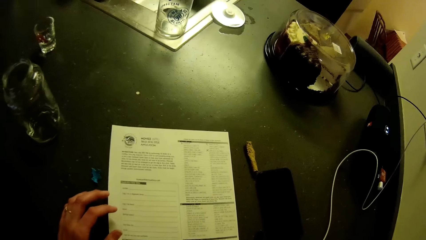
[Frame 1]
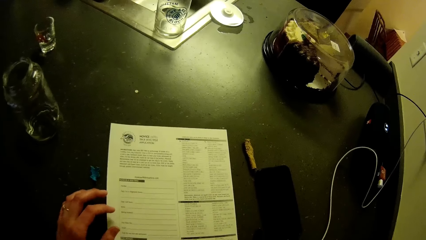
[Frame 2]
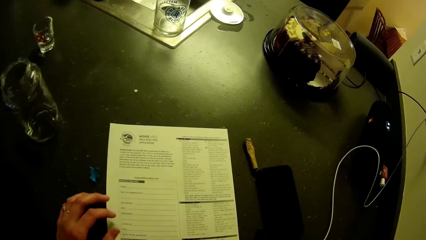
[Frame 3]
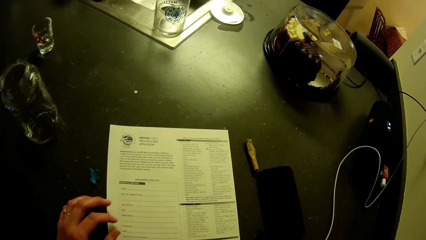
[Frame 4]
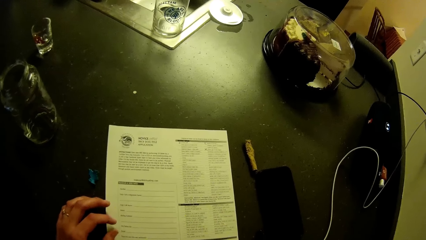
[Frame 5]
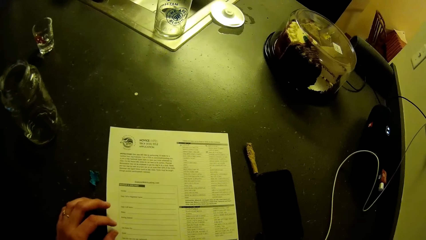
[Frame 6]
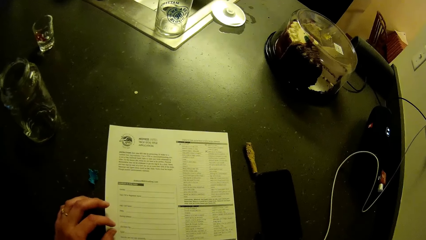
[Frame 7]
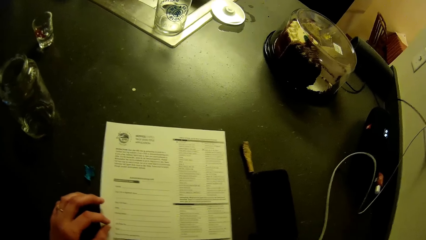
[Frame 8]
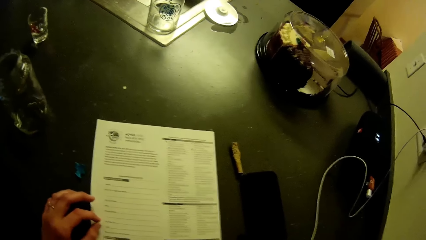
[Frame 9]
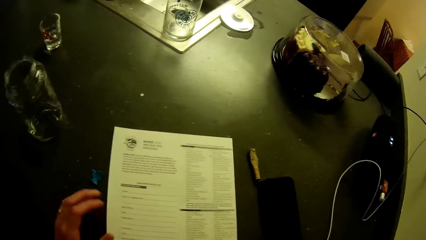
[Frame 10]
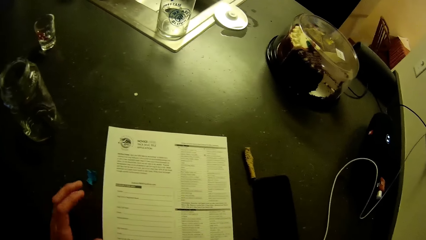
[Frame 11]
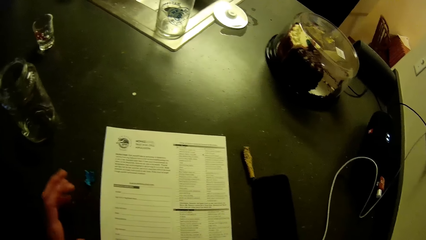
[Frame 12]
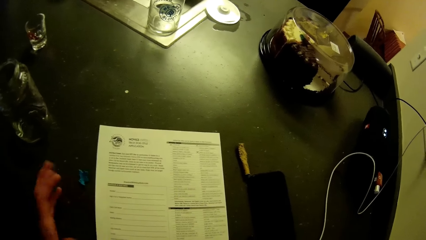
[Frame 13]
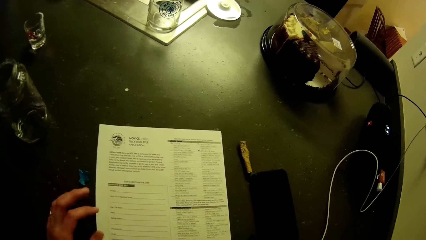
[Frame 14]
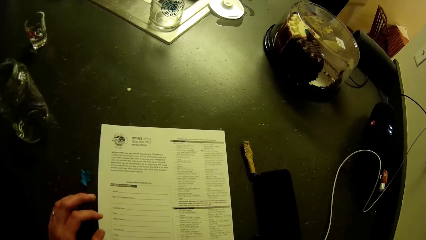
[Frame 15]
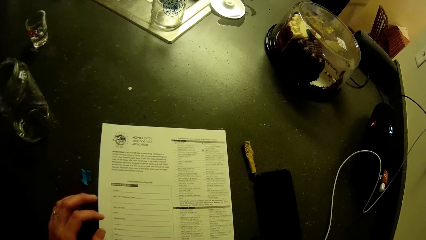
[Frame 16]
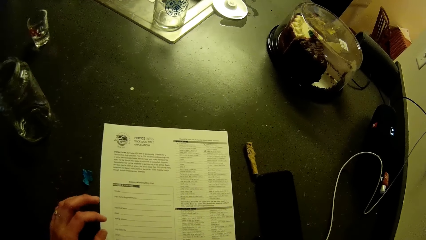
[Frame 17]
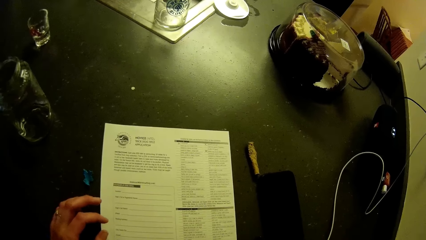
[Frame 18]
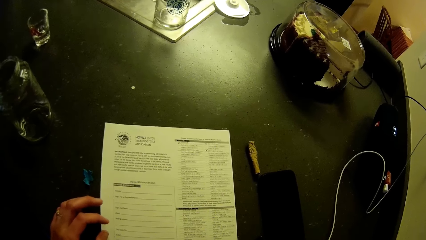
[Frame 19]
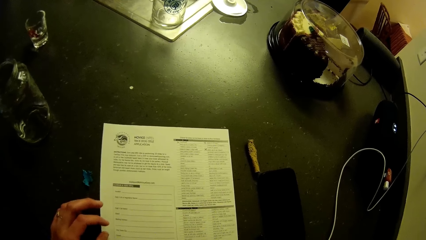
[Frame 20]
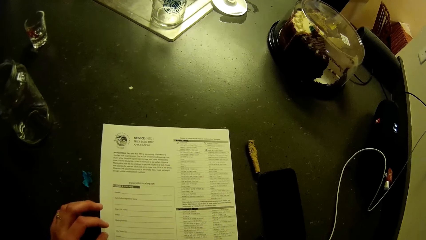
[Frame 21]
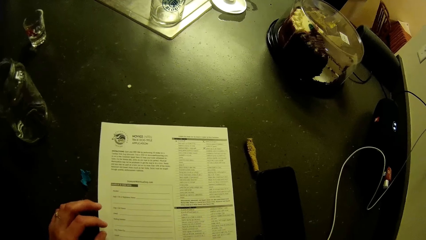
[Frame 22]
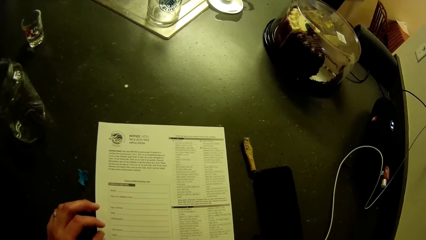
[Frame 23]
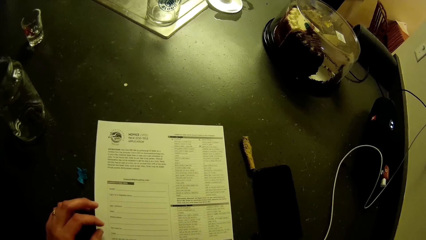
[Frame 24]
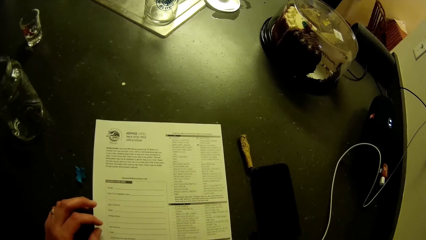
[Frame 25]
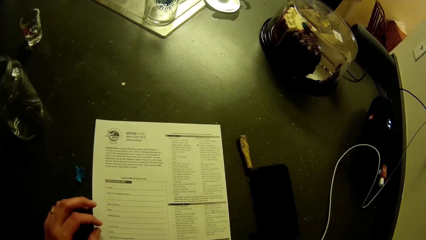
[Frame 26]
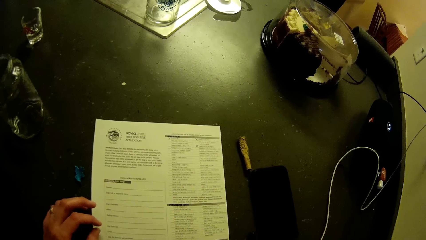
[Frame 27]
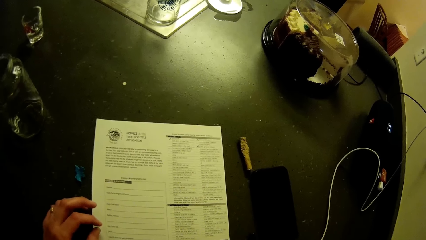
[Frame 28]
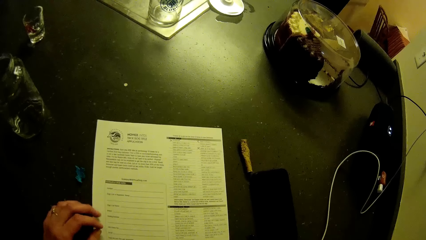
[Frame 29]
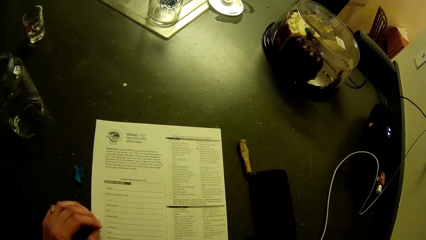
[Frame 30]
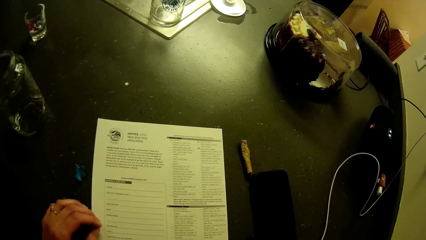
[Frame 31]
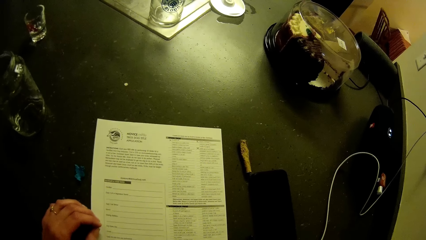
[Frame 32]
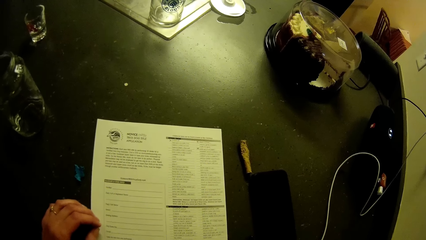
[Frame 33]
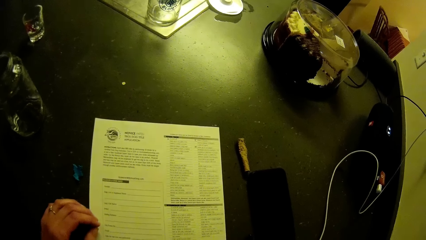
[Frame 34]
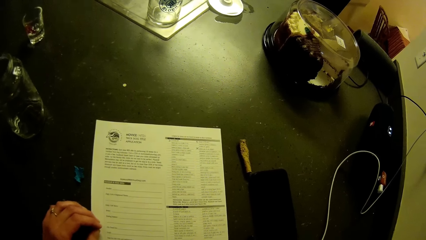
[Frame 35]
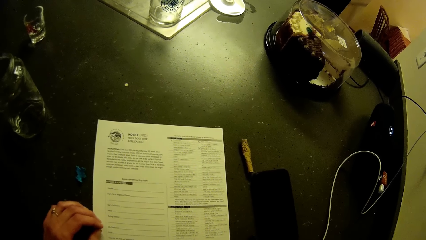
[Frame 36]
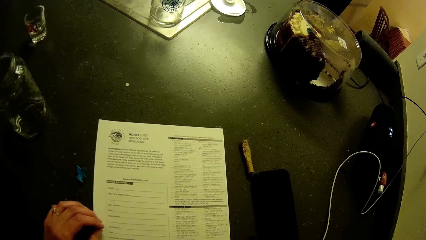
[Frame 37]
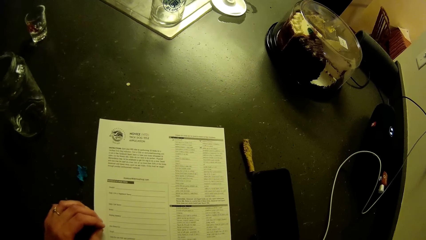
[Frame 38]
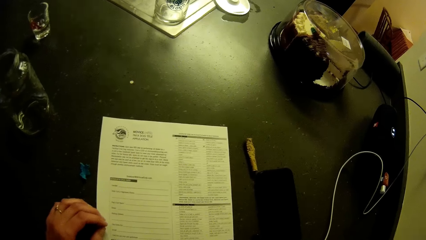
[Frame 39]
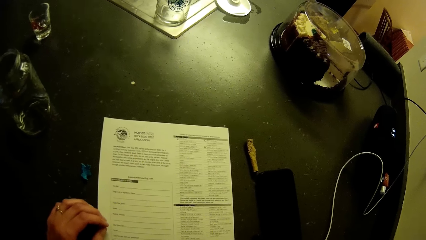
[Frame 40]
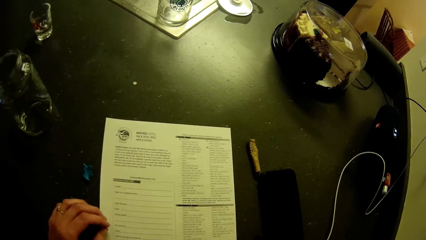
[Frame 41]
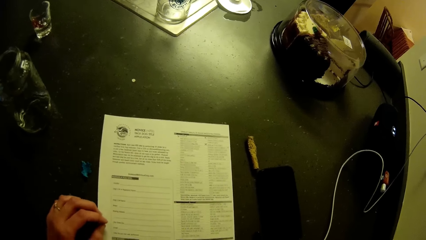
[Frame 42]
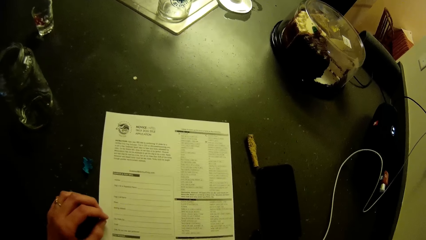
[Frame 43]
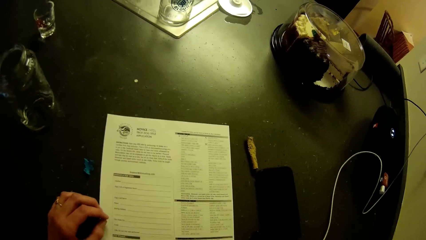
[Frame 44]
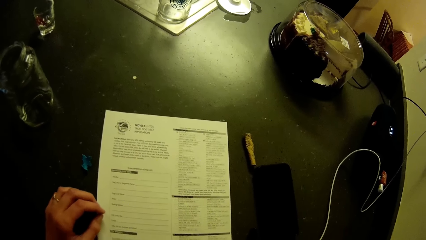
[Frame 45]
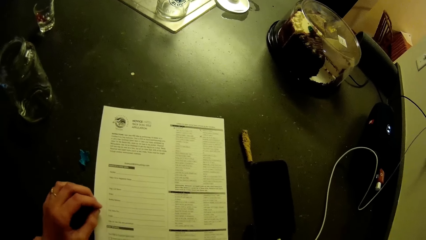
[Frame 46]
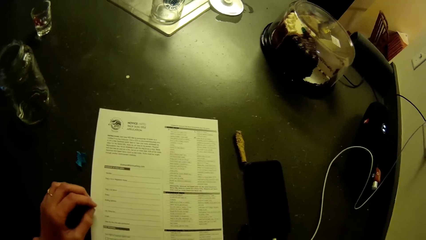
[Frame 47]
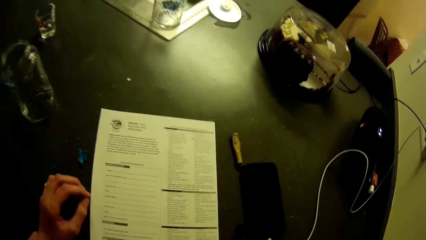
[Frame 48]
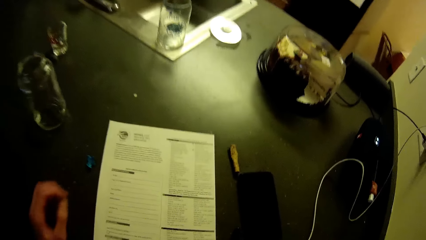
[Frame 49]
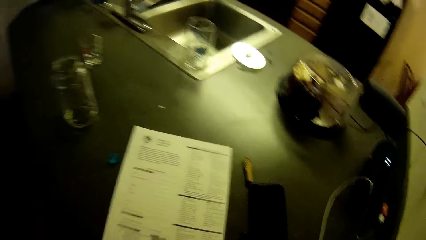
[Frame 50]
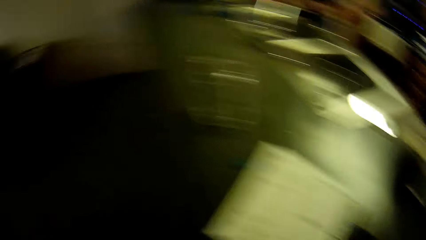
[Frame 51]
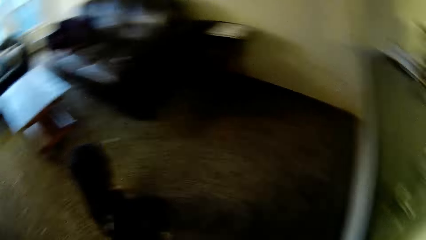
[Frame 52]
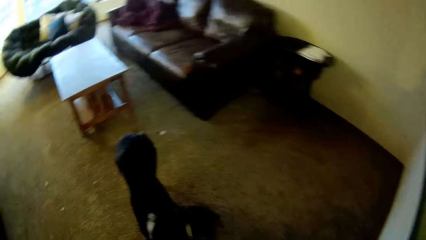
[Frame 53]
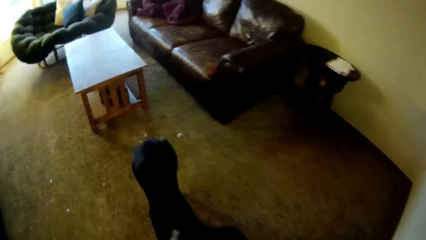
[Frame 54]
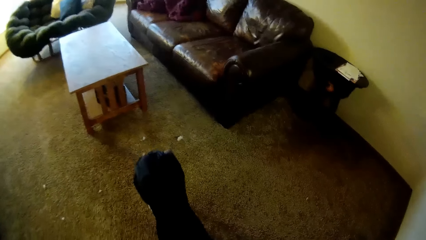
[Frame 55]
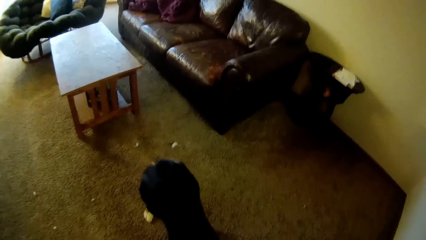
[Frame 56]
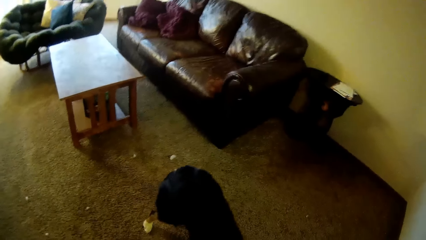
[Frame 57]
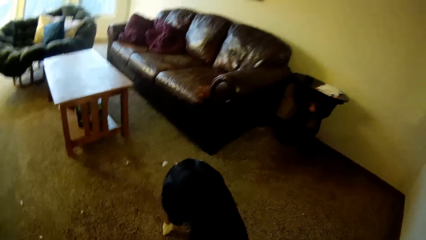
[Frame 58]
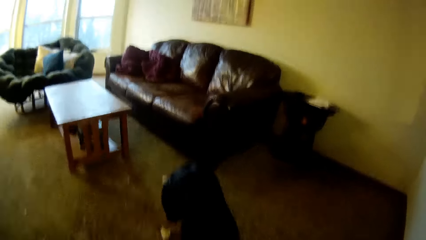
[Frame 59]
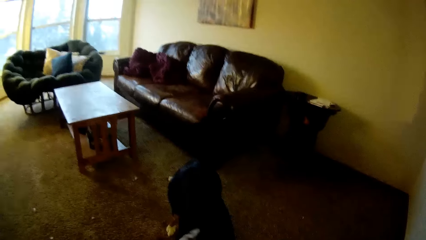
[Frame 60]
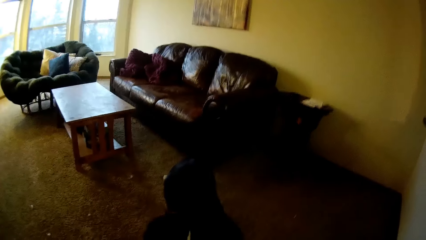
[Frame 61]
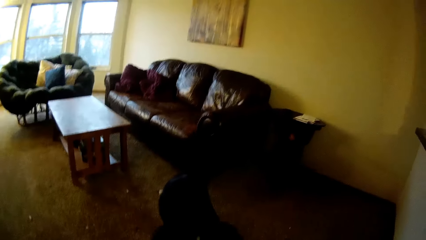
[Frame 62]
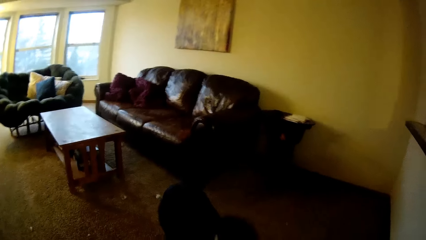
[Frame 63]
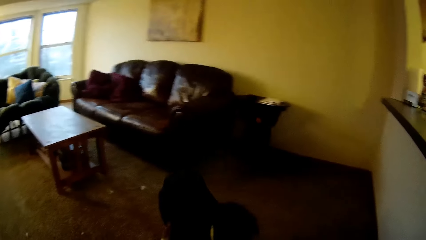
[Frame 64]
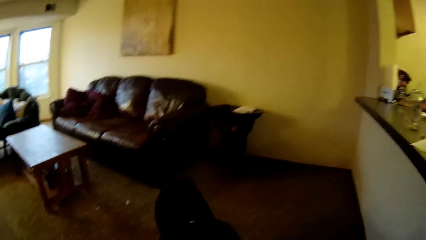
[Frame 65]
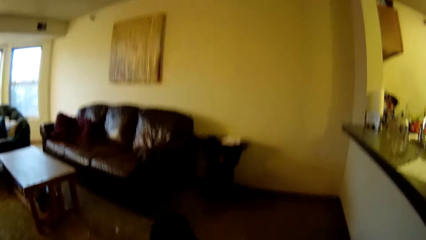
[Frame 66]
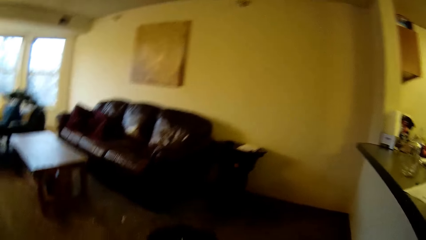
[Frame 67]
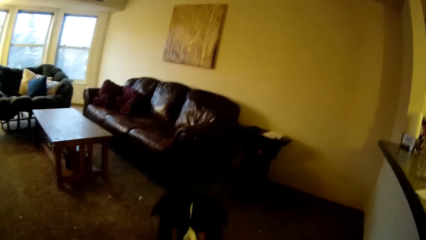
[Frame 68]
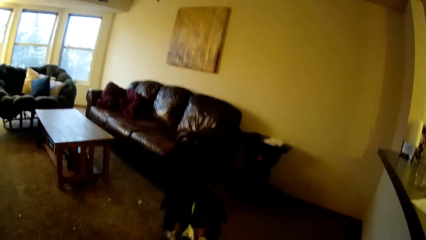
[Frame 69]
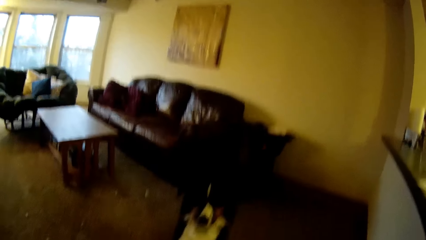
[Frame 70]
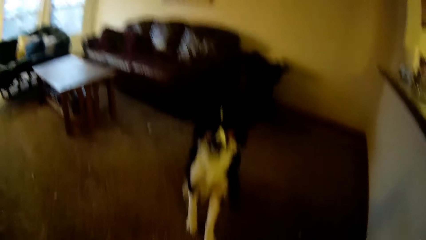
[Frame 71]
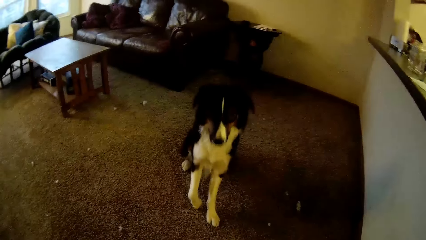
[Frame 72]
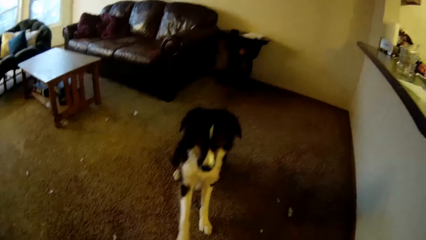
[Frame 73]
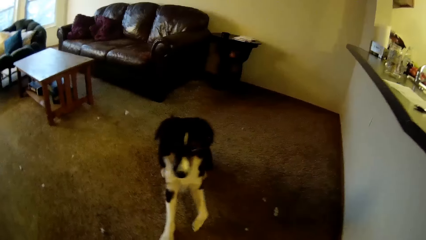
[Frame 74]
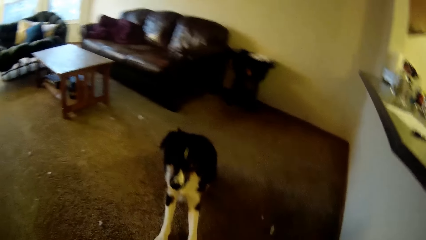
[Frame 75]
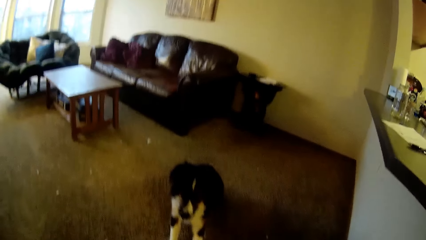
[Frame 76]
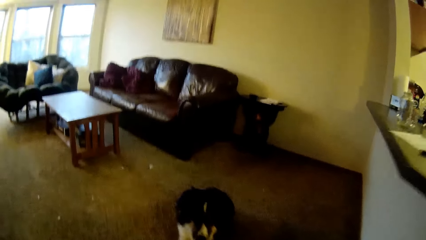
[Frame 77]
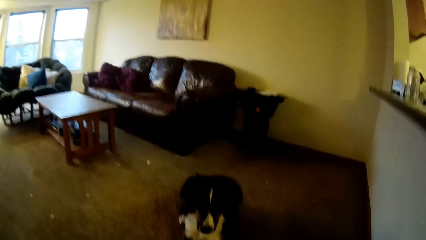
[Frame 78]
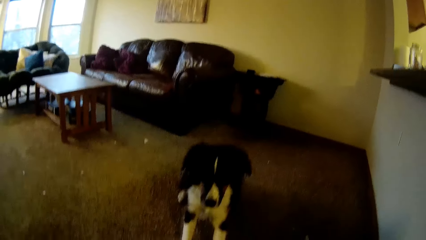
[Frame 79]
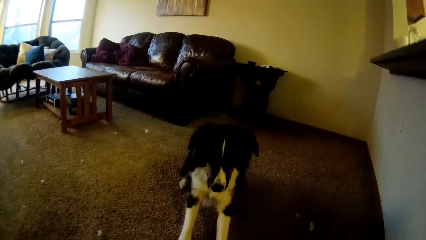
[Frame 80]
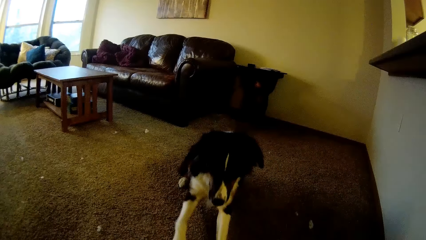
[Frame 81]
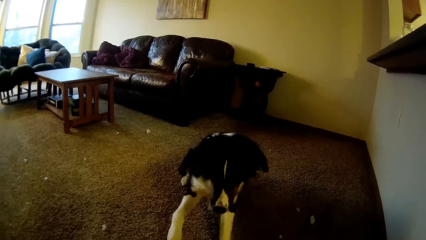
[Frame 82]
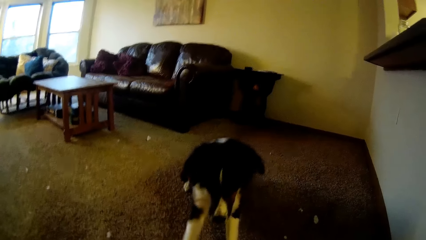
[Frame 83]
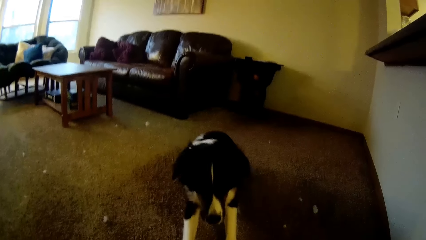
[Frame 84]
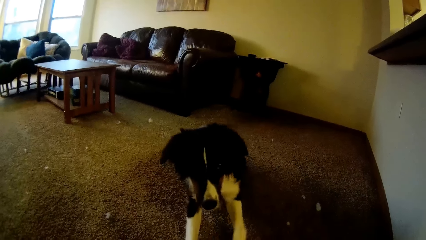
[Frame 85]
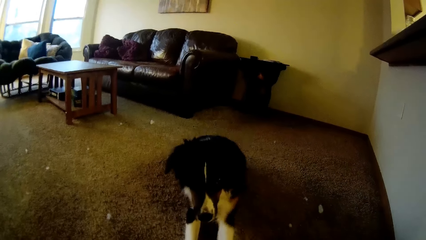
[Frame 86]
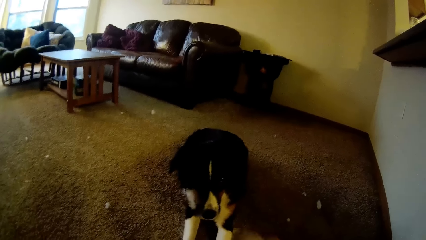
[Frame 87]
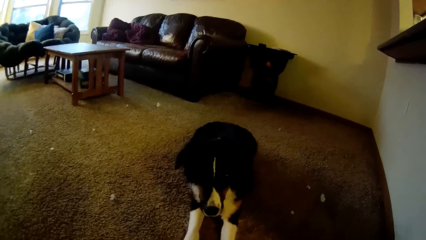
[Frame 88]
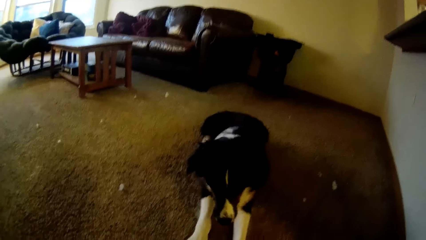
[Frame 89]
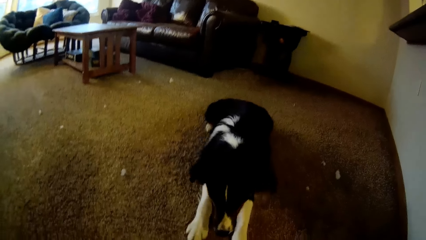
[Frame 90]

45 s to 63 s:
The camera wearer drops the pen on the kitchen slab. They walk around the room. They train the dog in the living room. They bend in the room.
